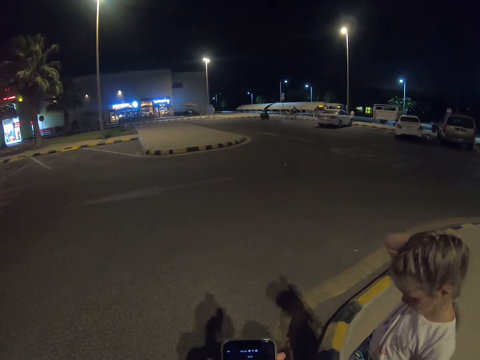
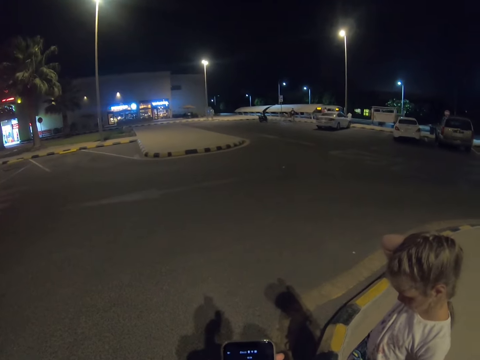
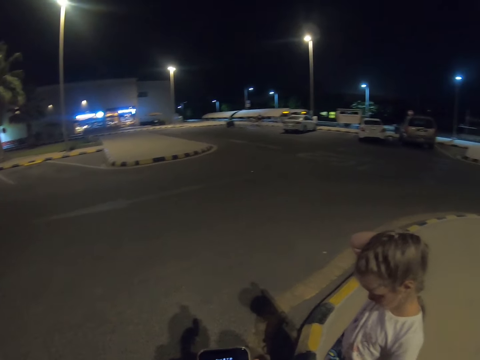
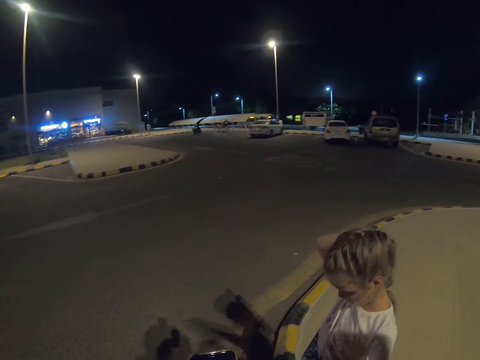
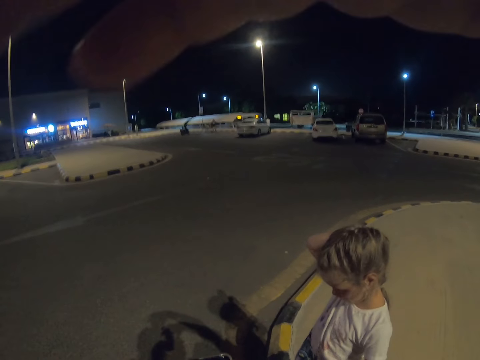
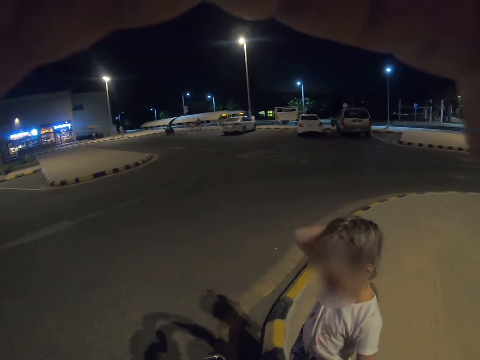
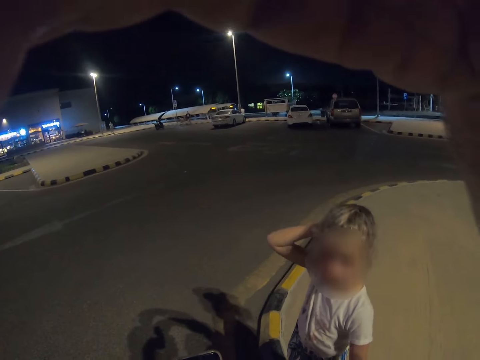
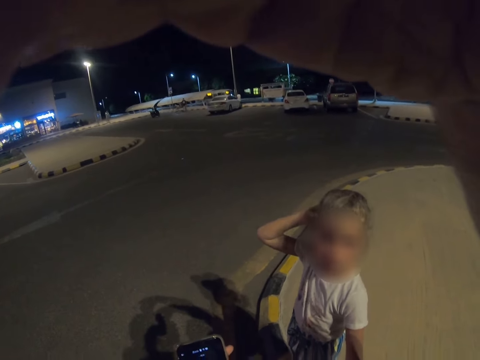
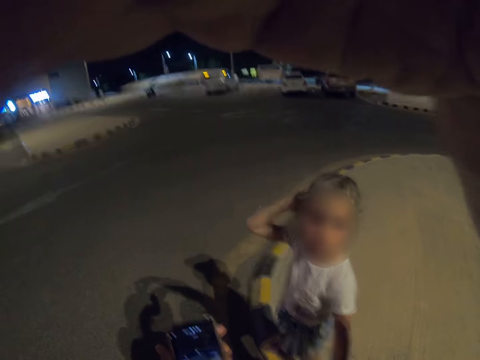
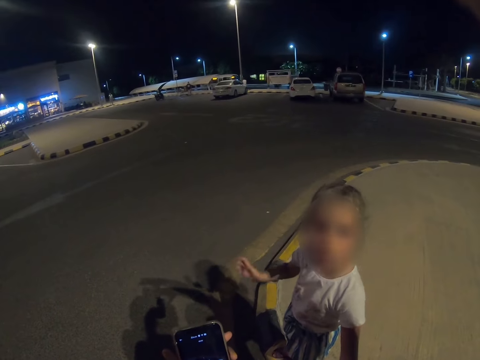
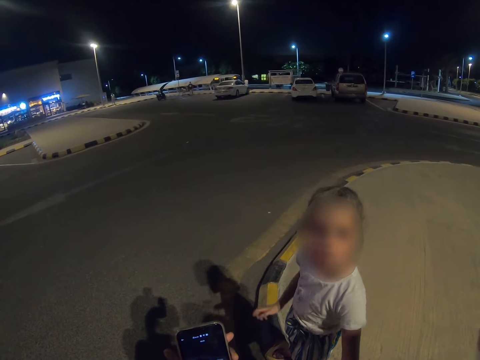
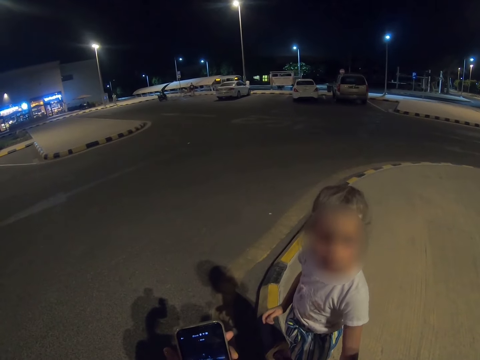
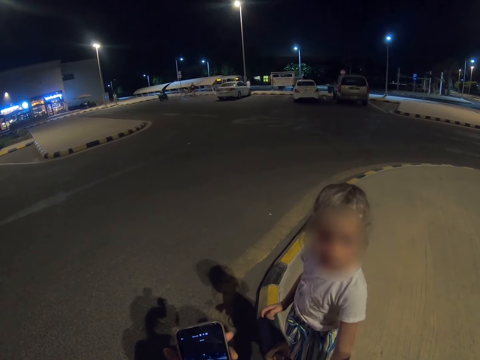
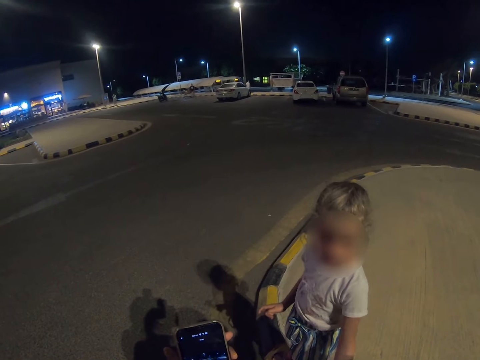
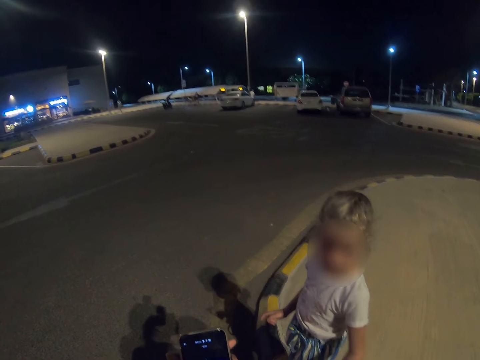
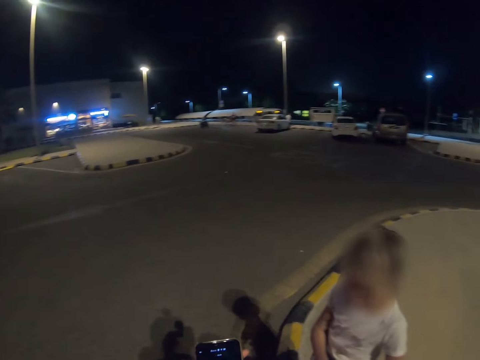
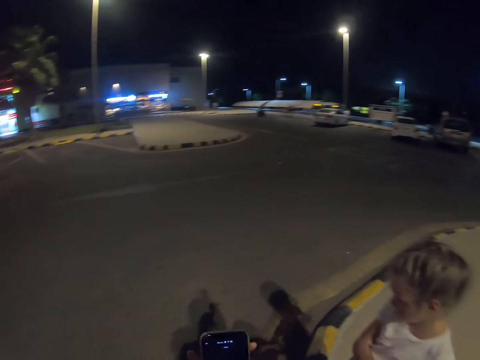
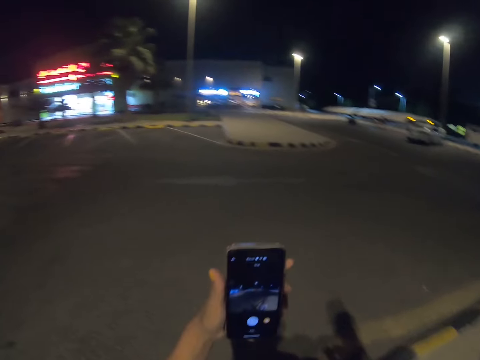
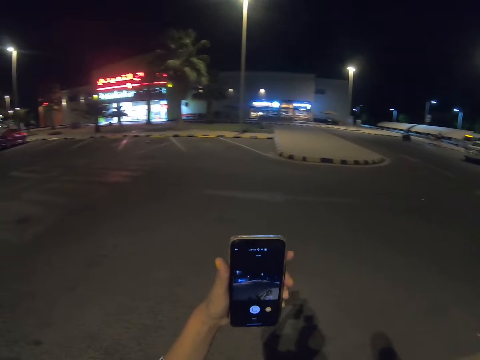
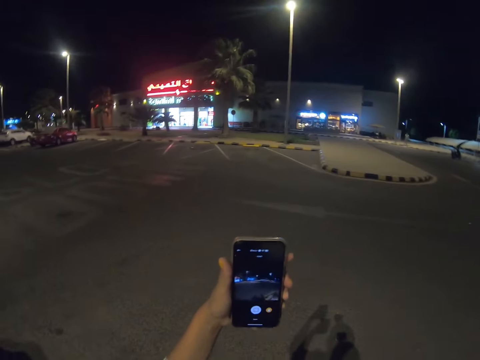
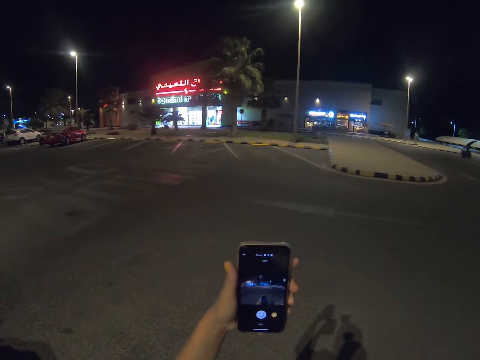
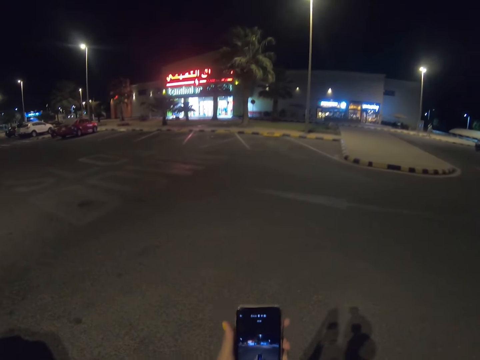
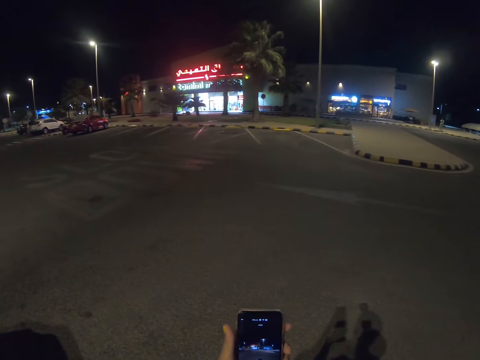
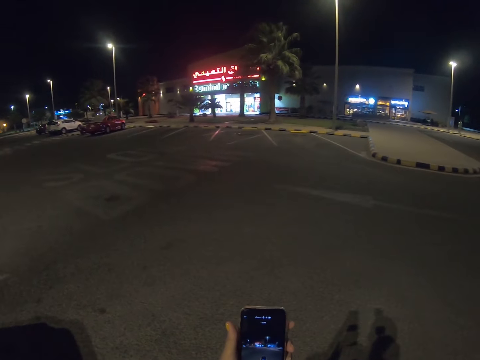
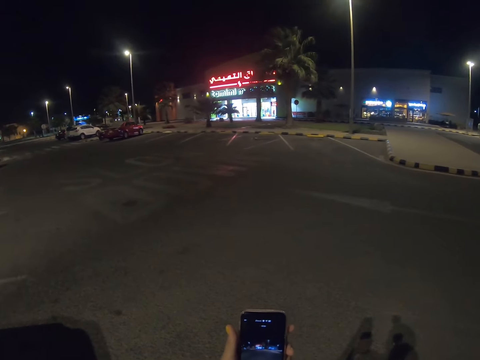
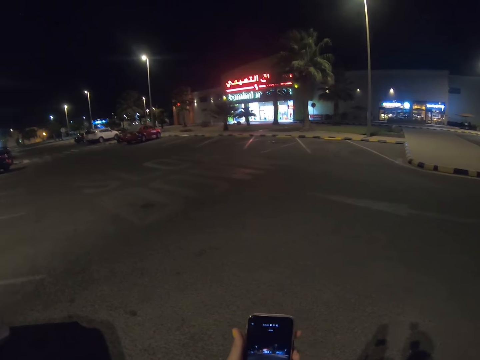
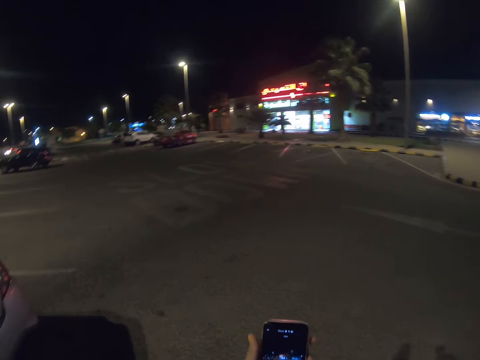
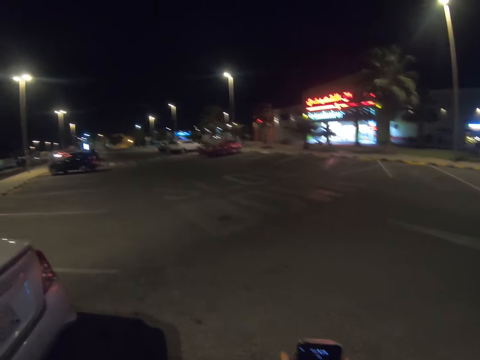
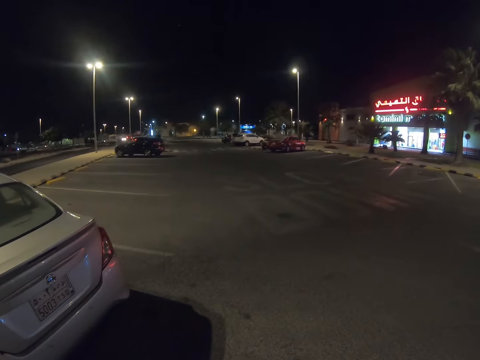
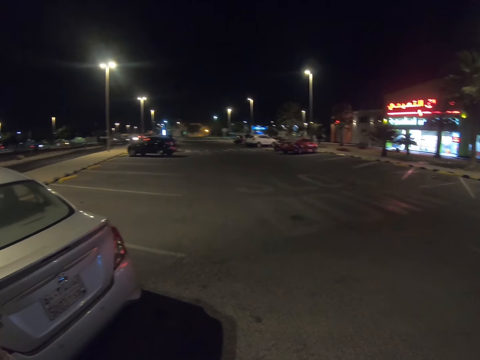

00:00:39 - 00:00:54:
The camera wearer lifts the phone. They hold the cellphone.

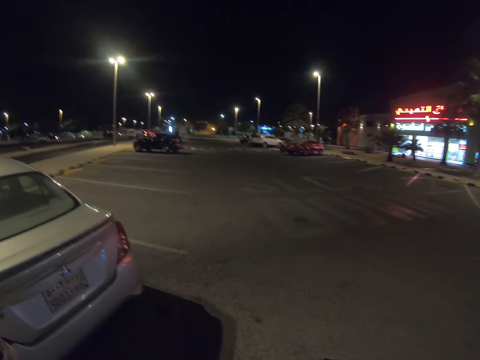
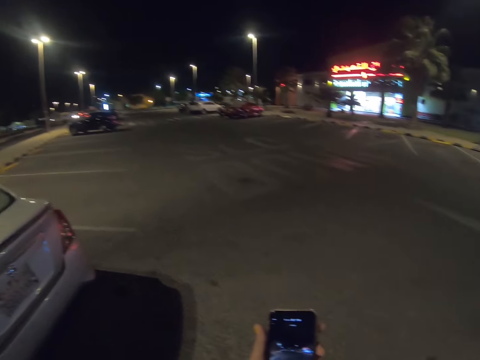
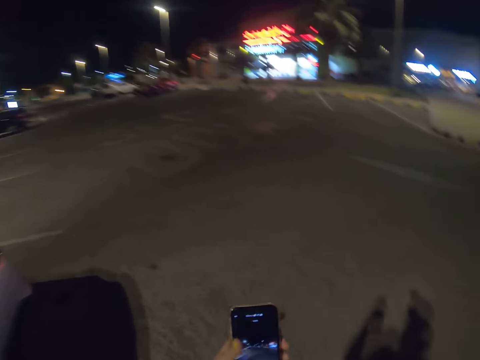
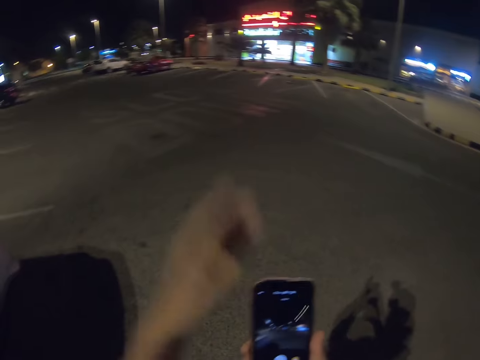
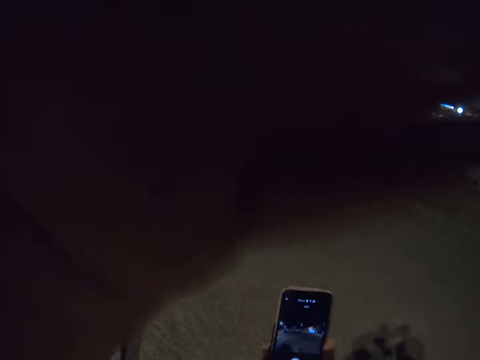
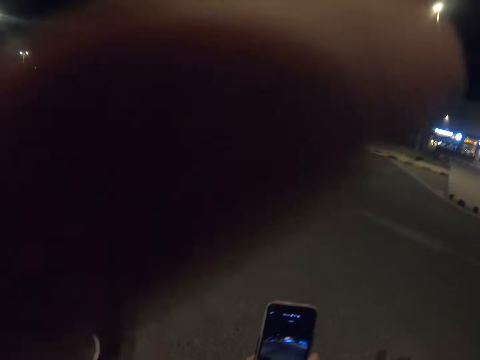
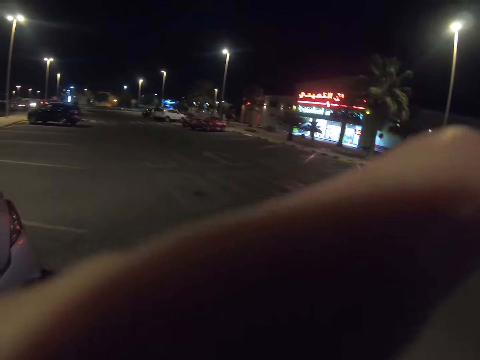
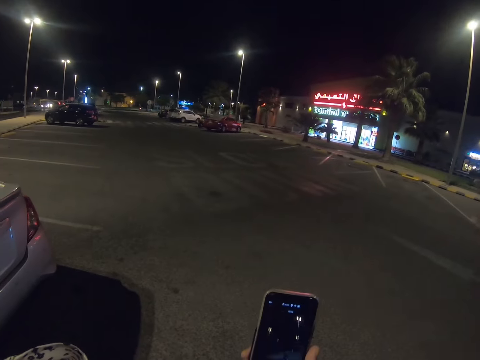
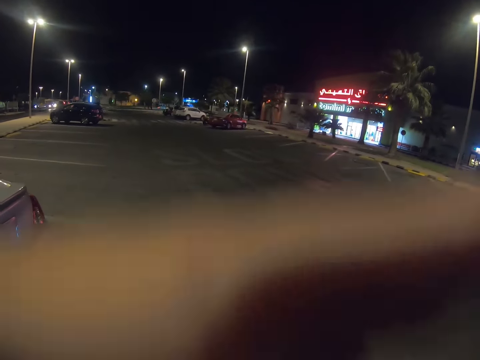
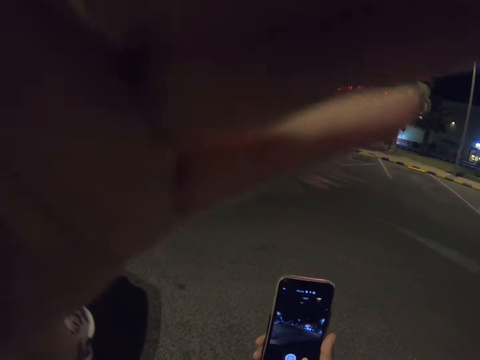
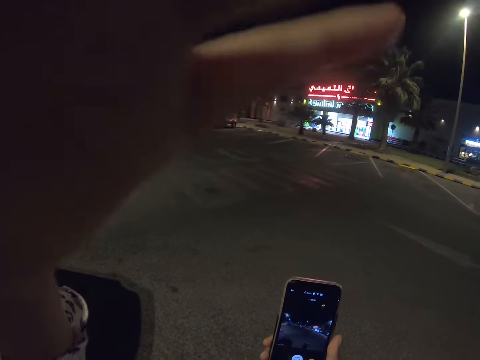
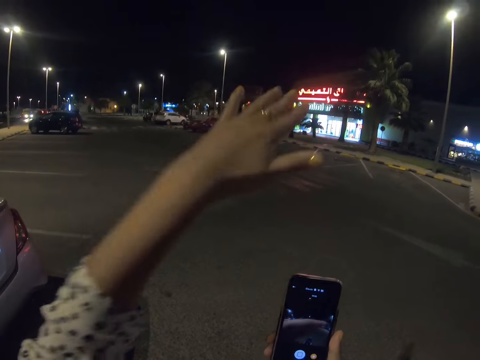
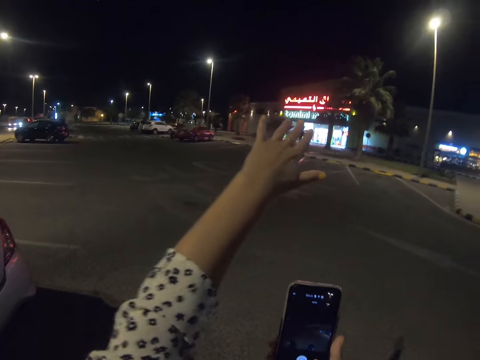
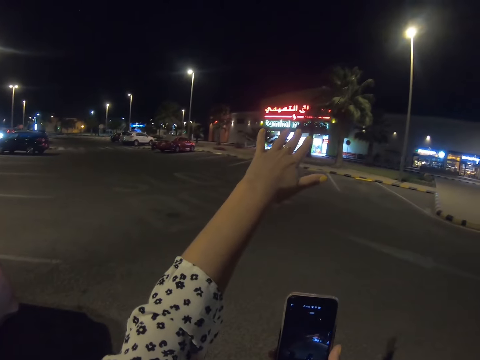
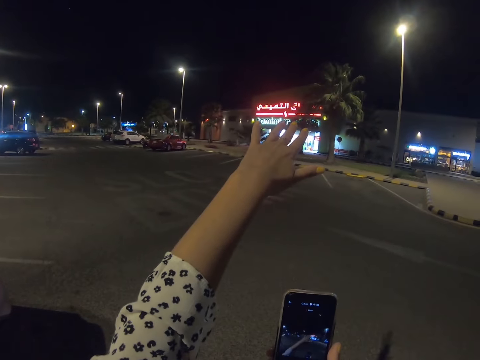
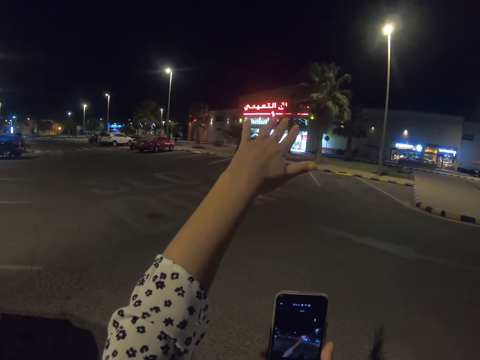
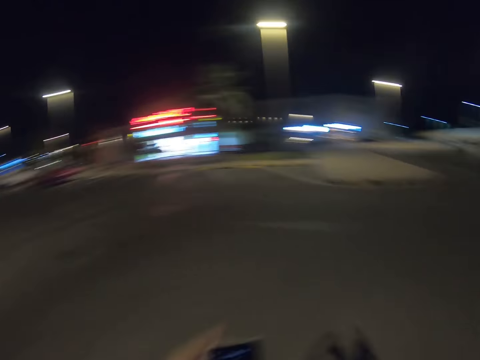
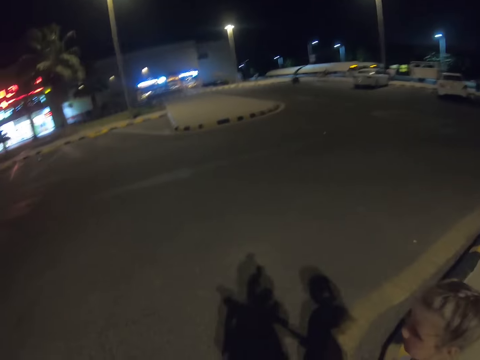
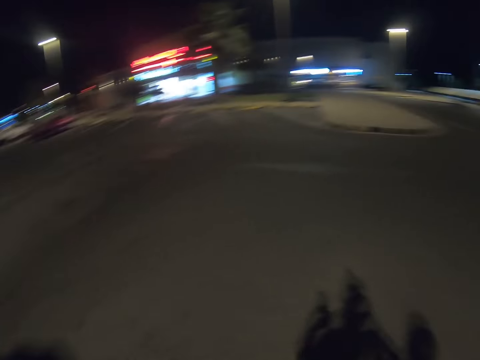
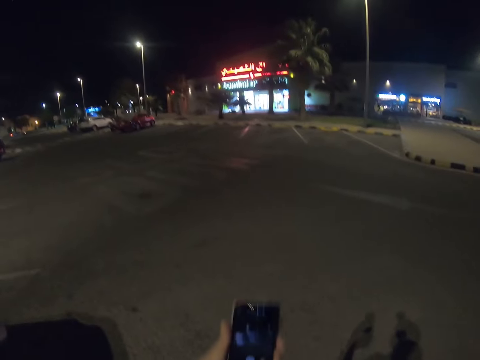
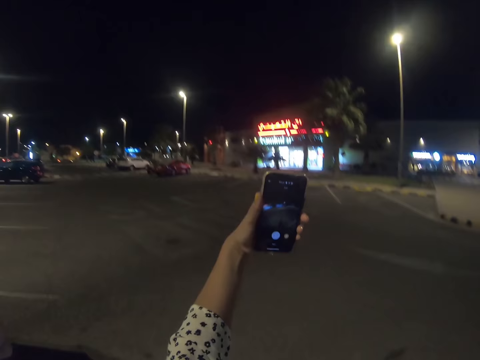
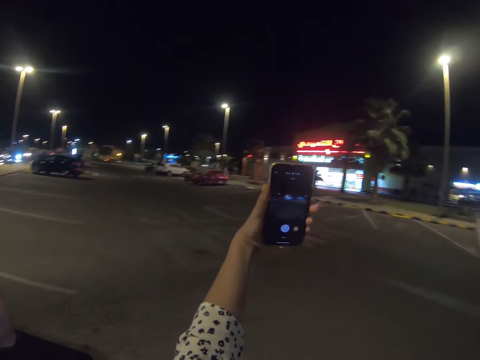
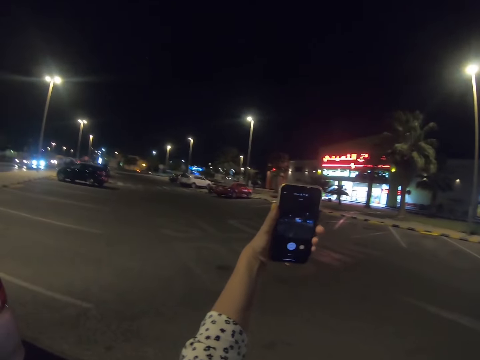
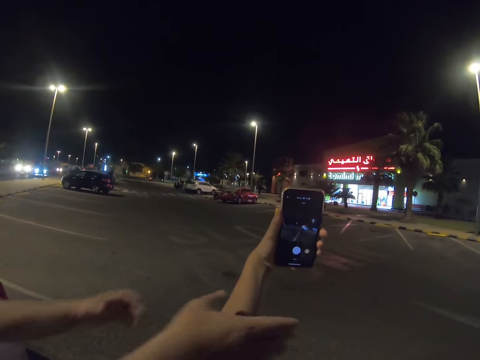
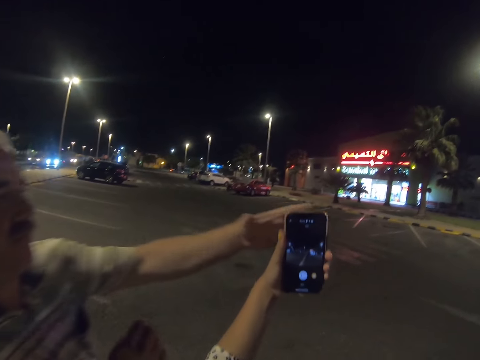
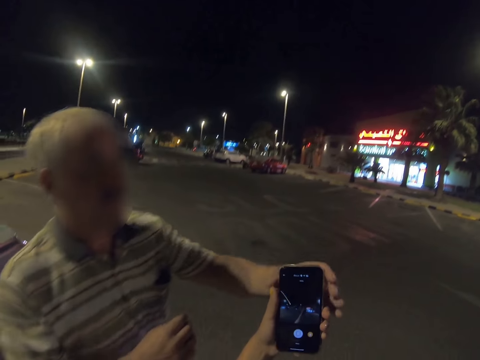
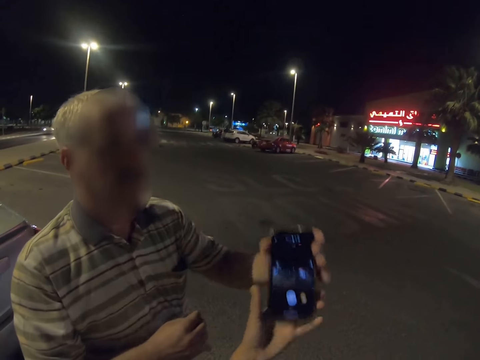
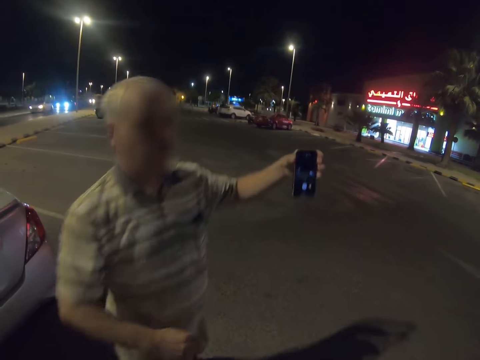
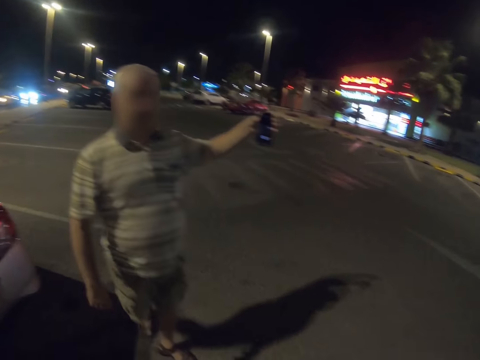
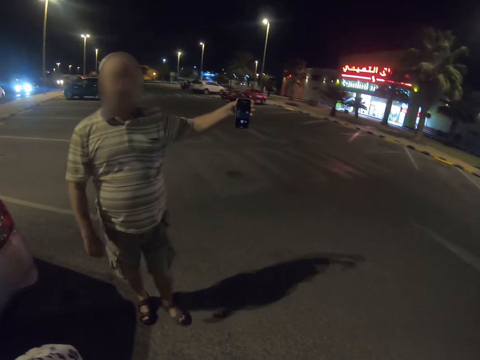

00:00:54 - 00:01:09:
The camera wearer does something. She touches the camera, gestures out, and stretches her hands. She lifts the phone. She takes a selfie. A man takes the cellphone from the camera wearer. The man lifts the phone.
